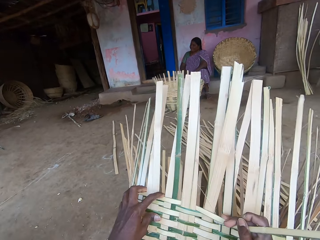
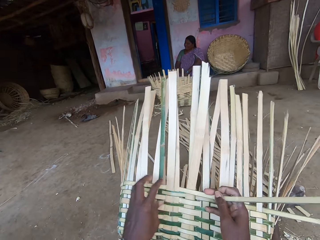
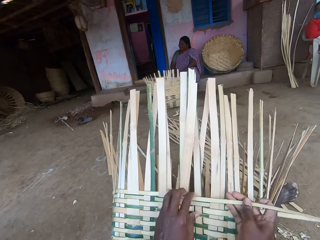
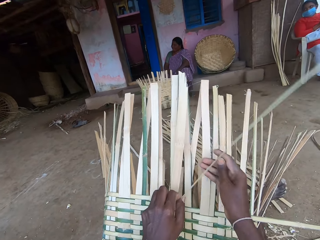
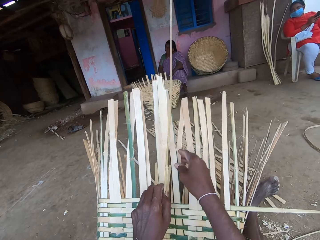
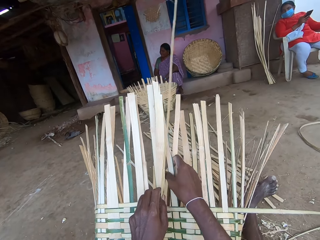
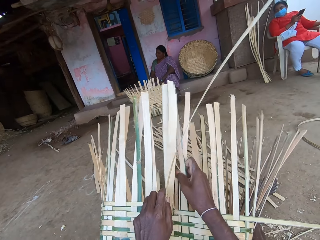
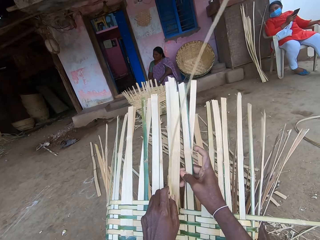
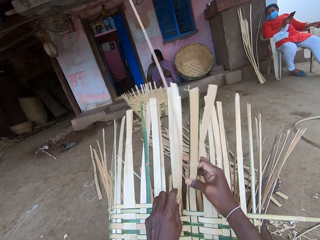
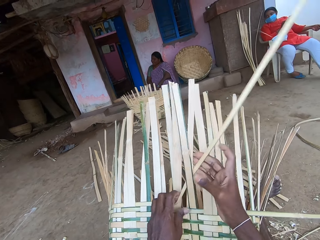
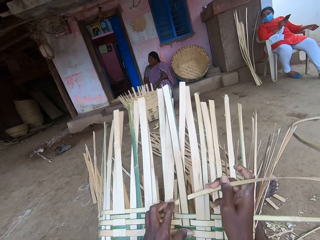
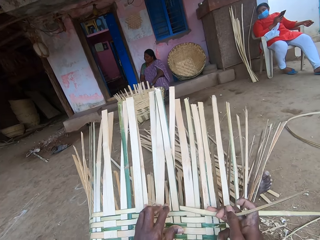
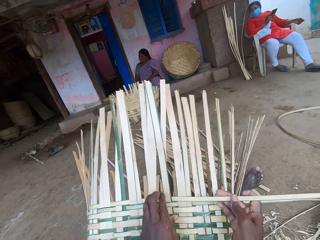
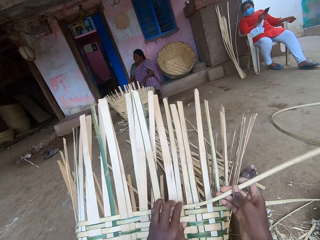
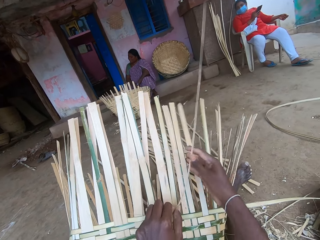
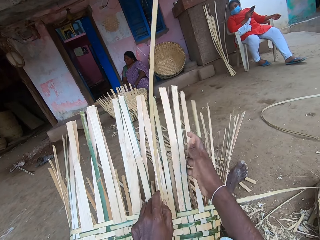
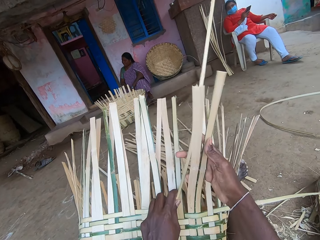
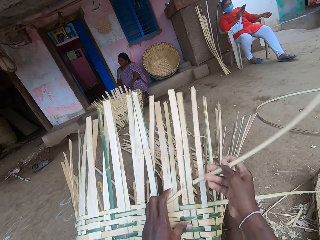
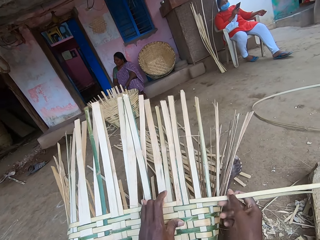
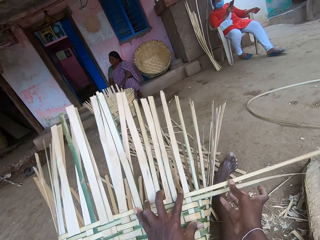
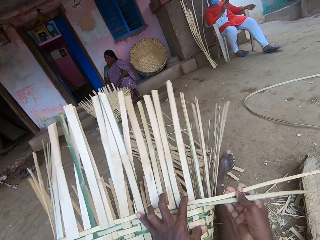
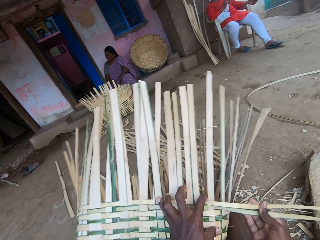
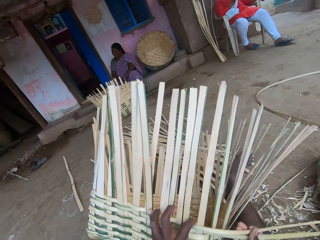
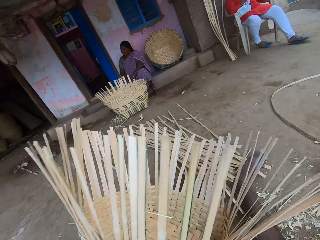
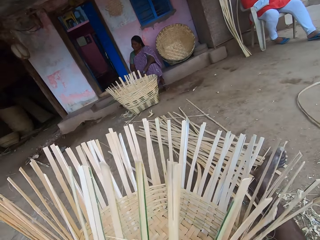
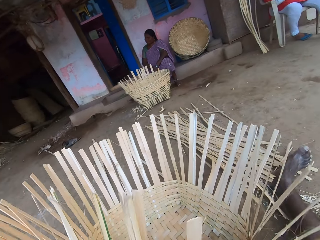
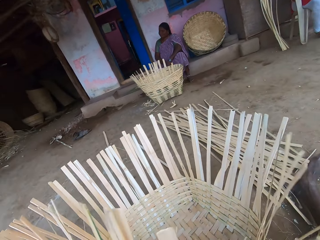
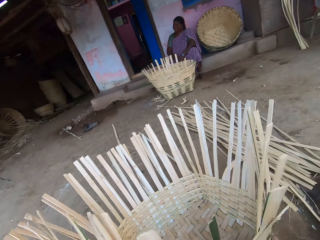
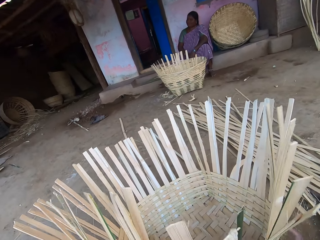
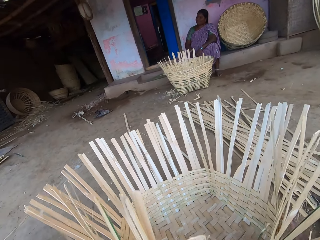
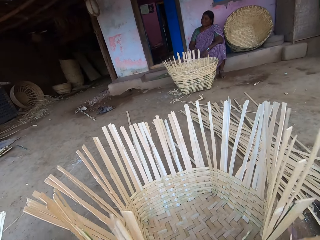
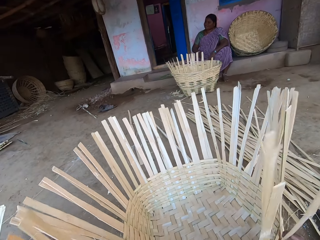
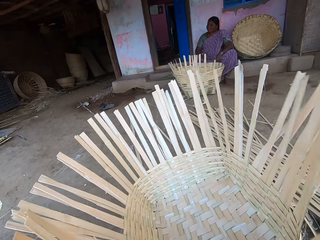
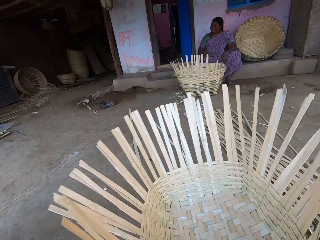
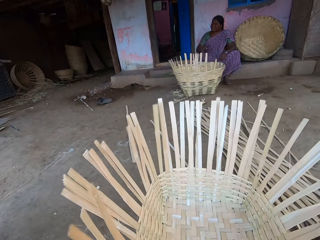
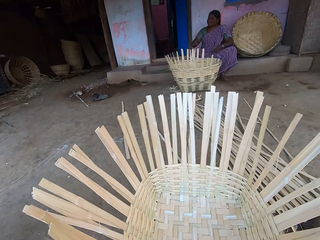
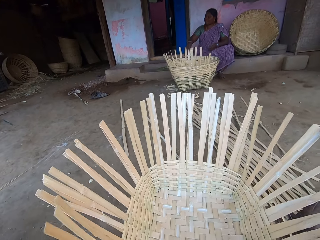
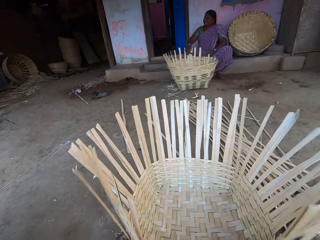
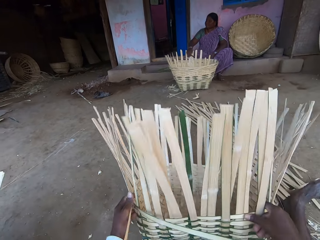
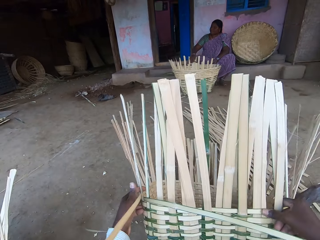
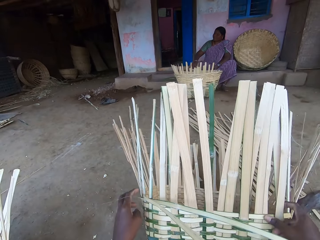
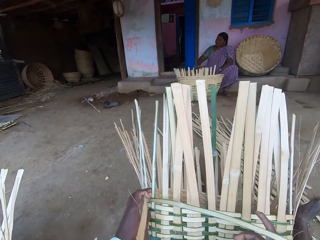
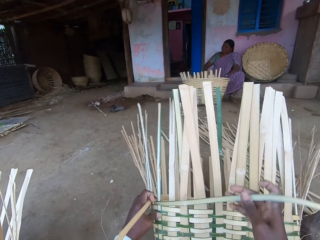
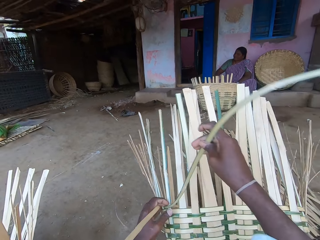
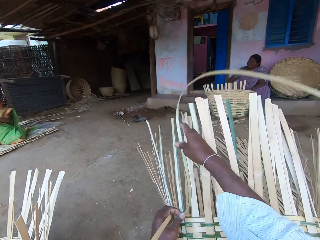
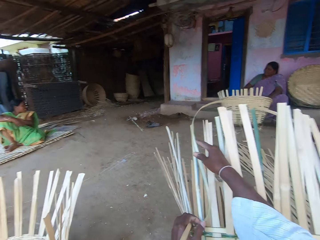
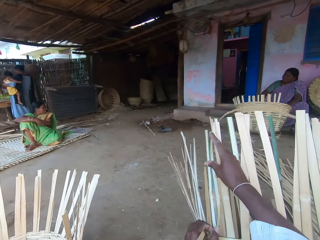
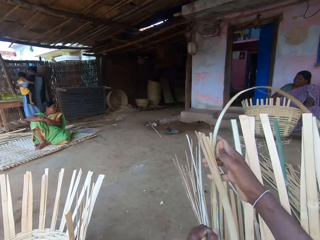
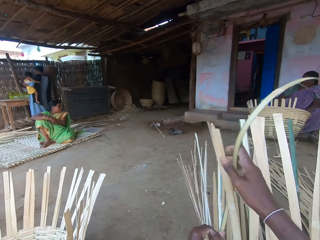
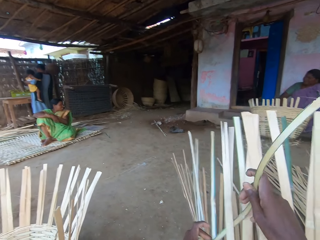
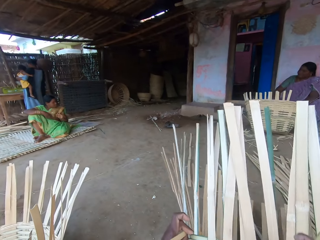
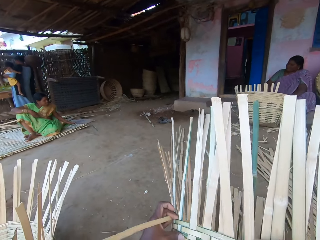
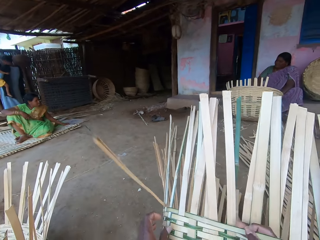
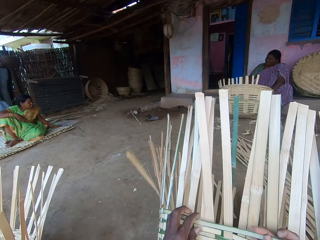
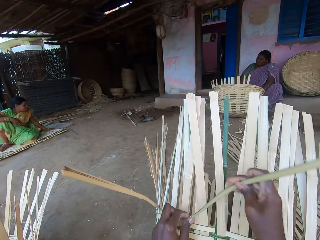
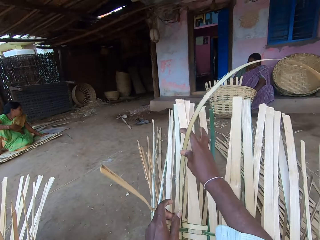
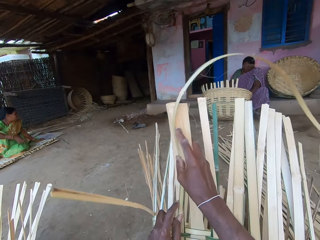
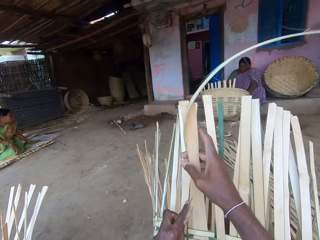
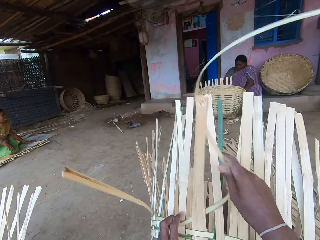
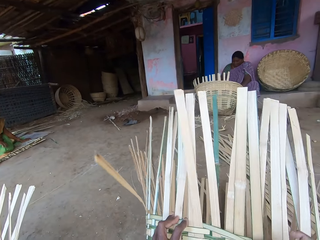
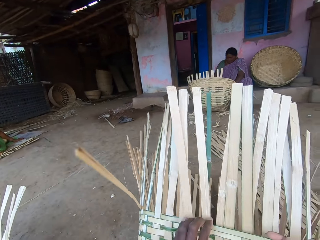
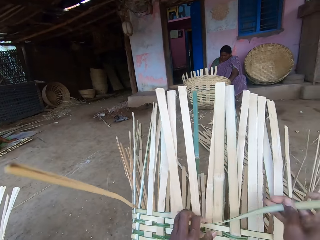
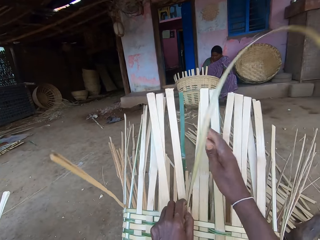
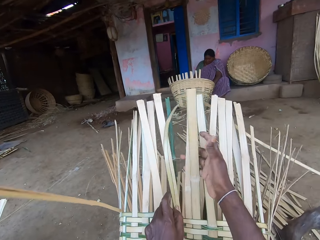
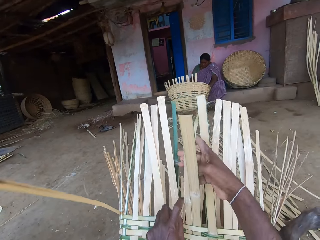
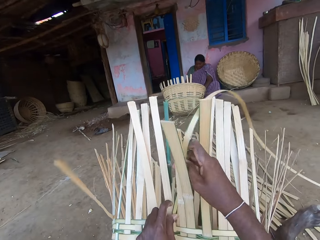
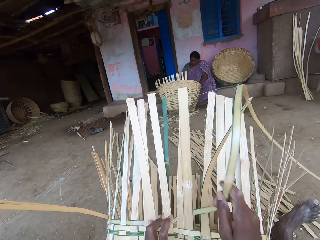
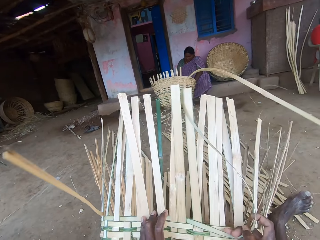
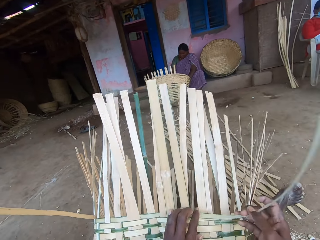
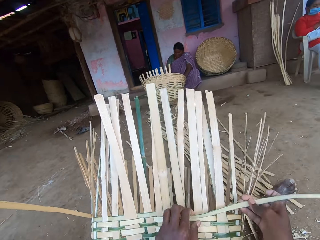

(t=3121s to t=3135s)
The camera wearer turns the basket on the ground with both hands. They adjust the basket on the ground with both hands. They raise the basket on the ground with both hands. They weave the basket with the bamboo strips in both hands. A person weaves a basket. Another person interacts with the first person. The woman places her left hand on the mat. The other person holds the mat.

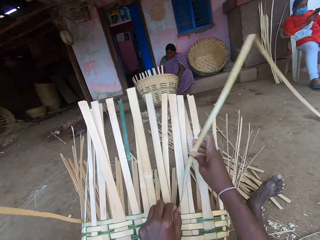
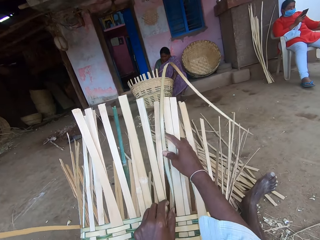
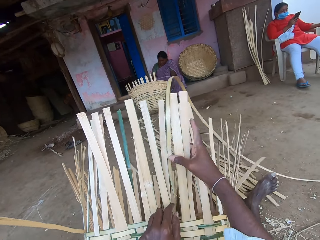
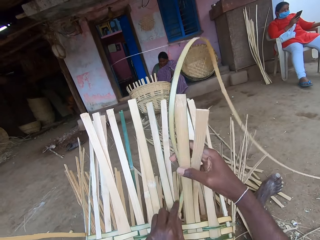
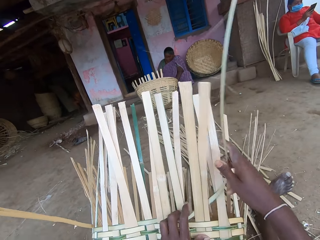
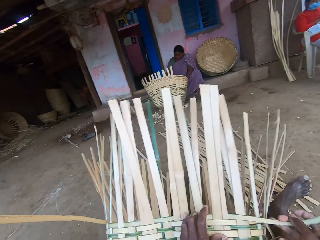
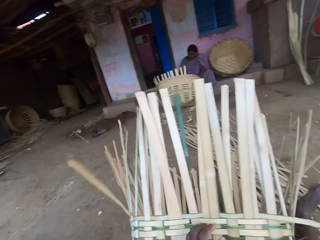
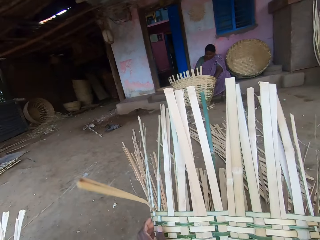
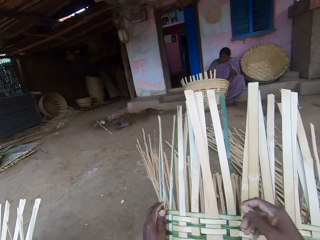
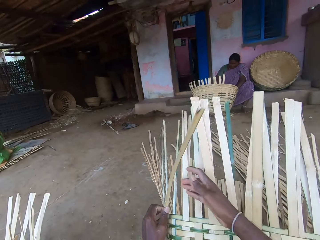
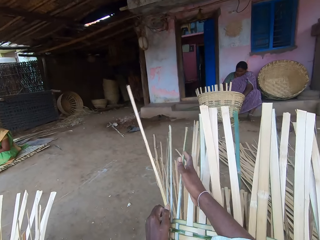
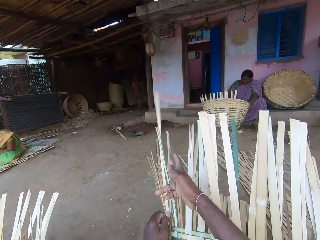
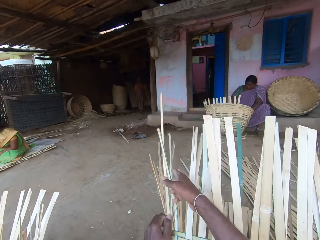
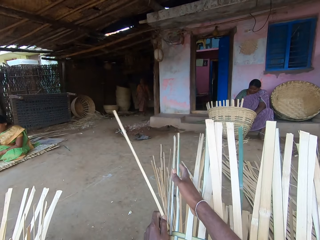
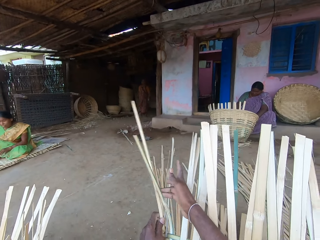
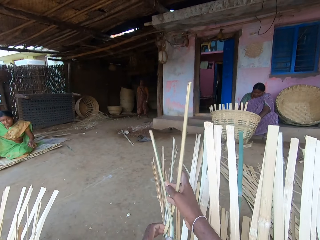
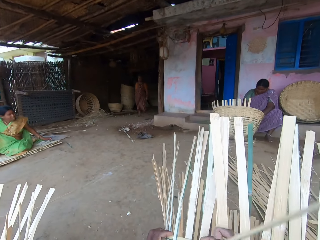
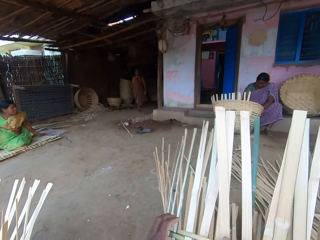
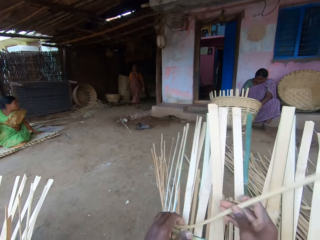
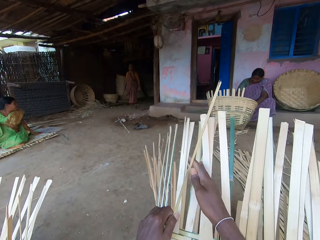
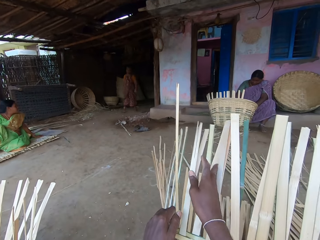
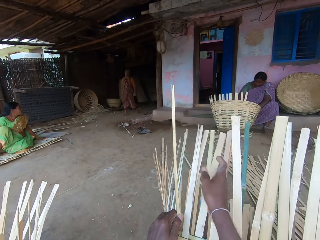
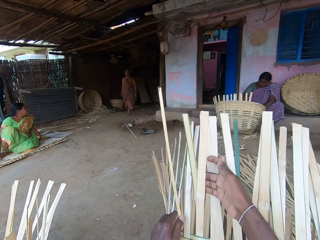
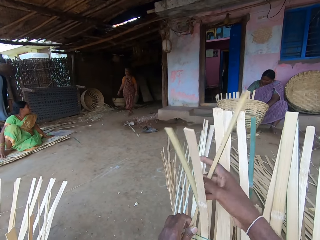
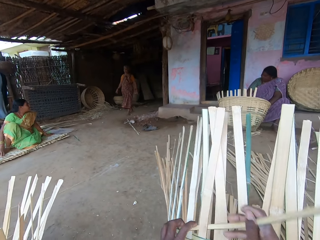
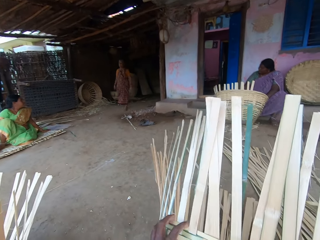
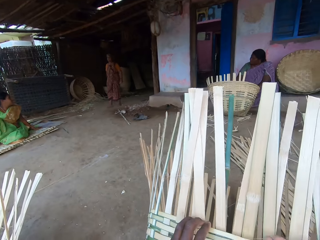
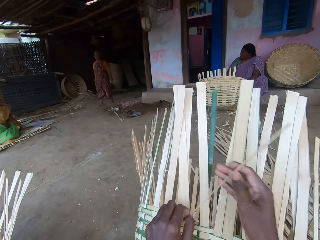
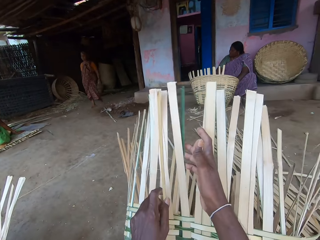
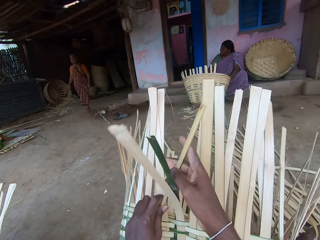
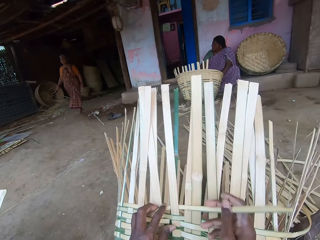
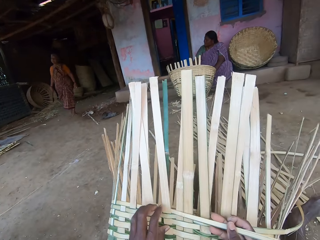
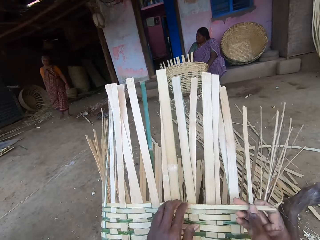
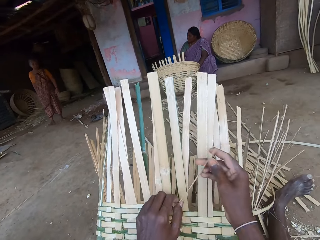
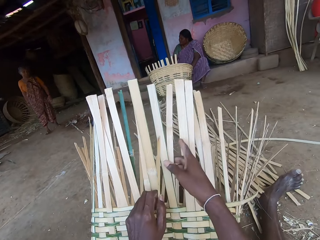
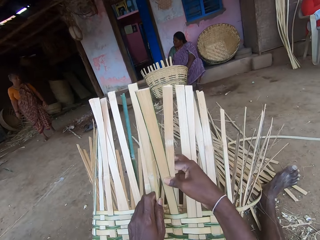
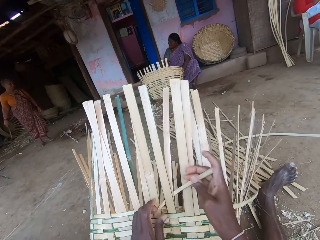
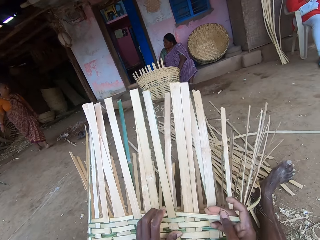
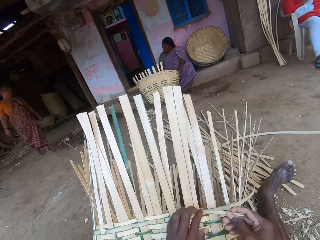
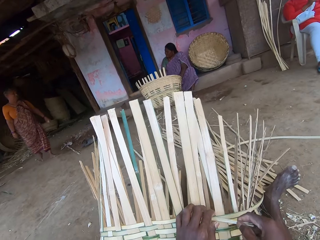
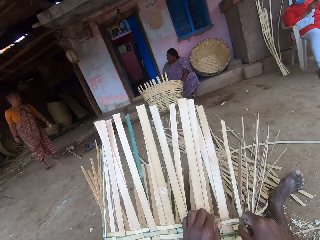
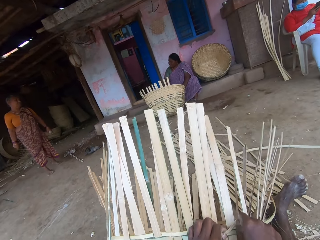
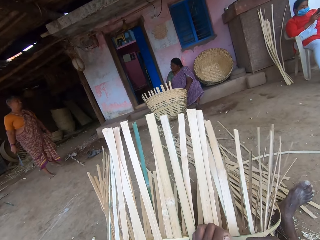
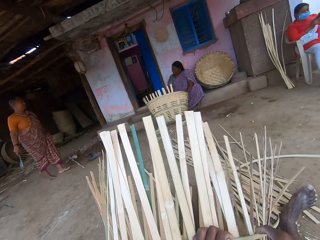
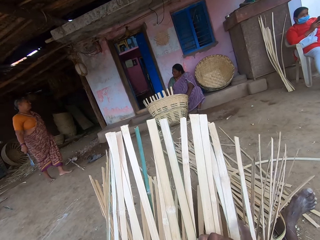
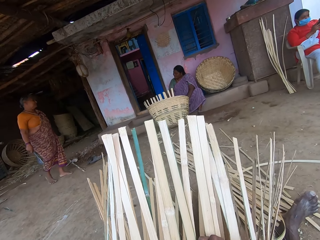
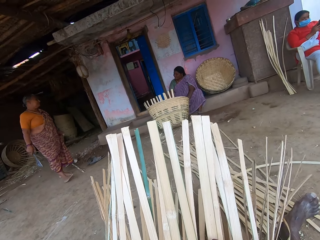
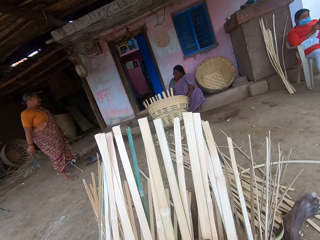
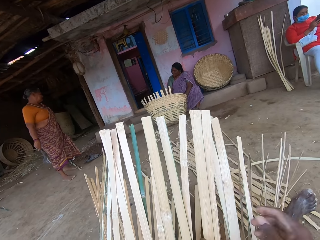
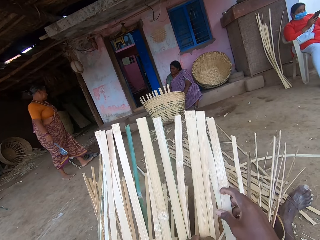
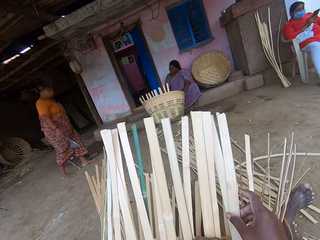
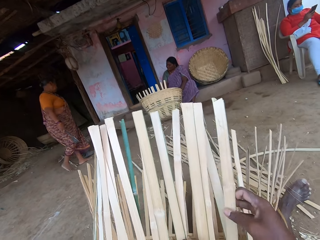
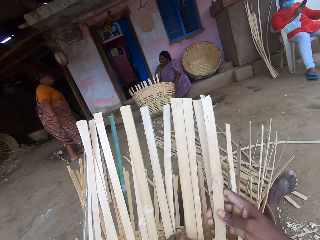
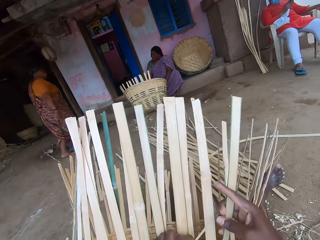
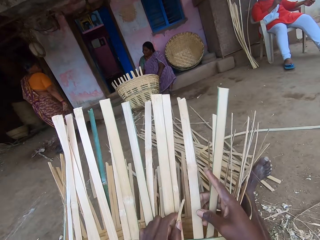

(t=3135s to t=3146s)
The camera wearer weaves the basket. A person walks in. Another person interacts with the first person. A woman walks towards a pavement with a metal in her right hand.
